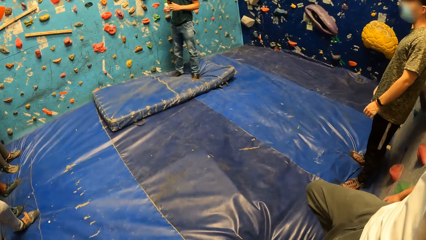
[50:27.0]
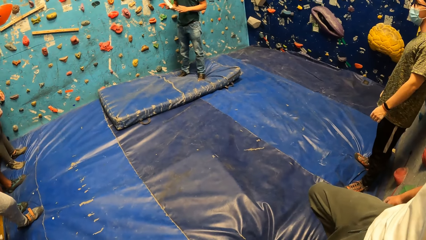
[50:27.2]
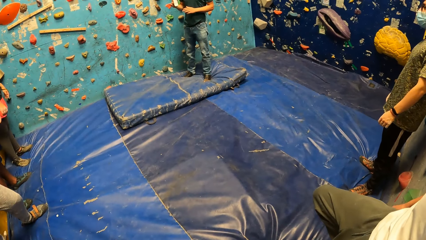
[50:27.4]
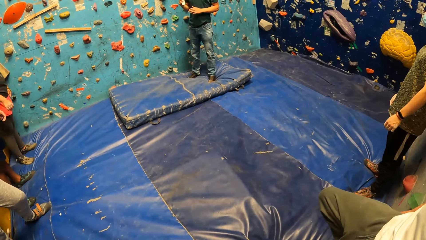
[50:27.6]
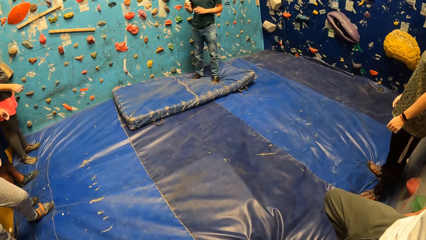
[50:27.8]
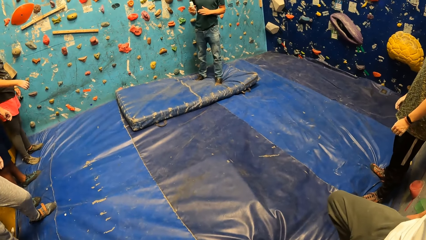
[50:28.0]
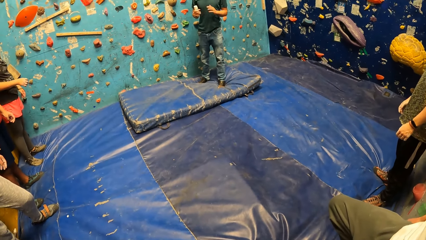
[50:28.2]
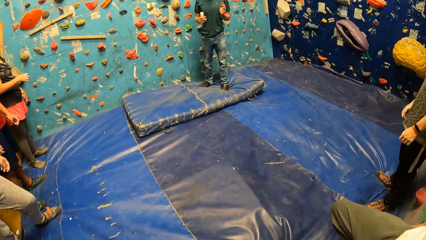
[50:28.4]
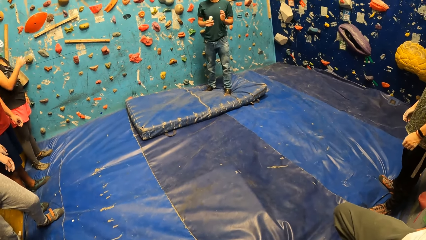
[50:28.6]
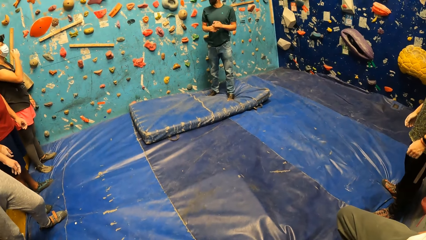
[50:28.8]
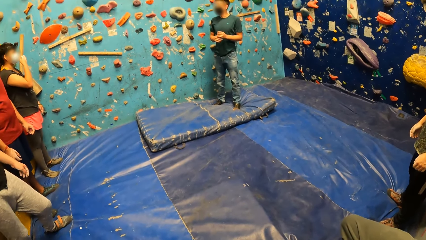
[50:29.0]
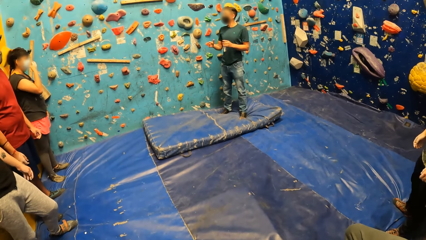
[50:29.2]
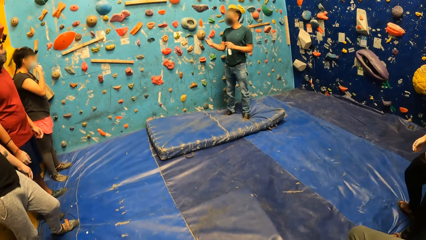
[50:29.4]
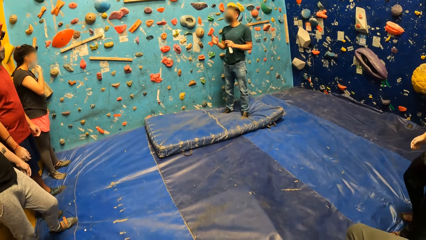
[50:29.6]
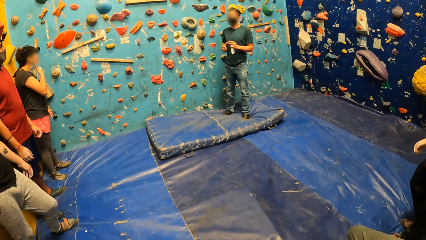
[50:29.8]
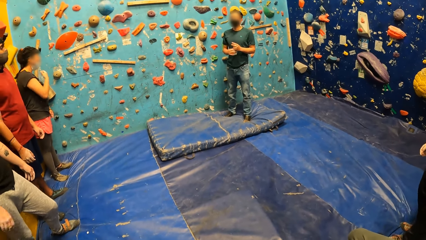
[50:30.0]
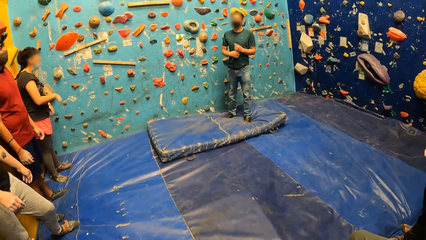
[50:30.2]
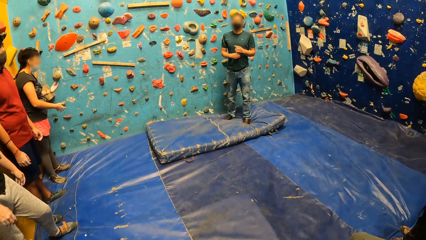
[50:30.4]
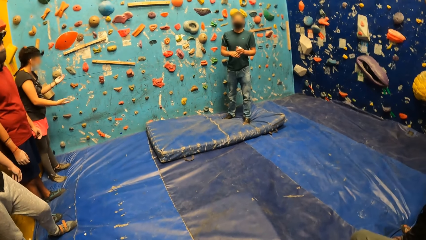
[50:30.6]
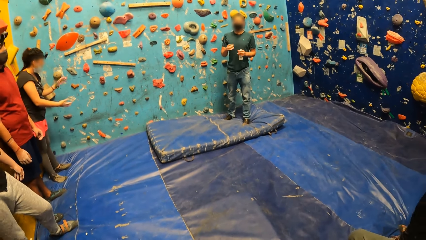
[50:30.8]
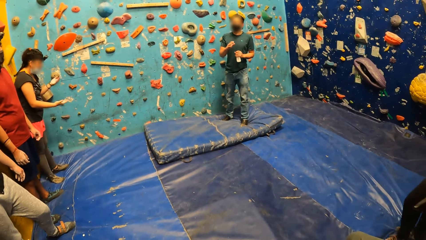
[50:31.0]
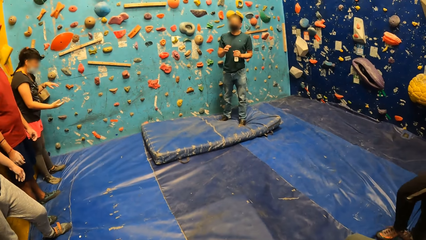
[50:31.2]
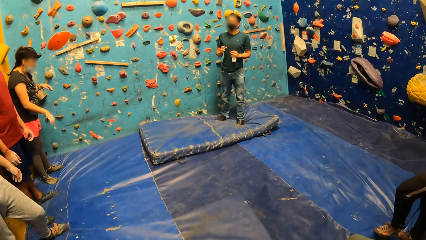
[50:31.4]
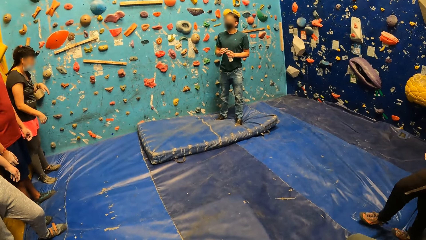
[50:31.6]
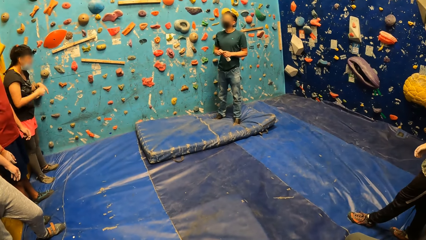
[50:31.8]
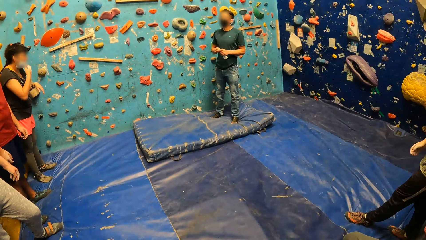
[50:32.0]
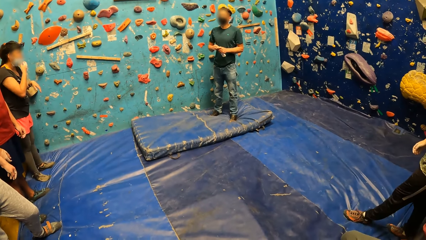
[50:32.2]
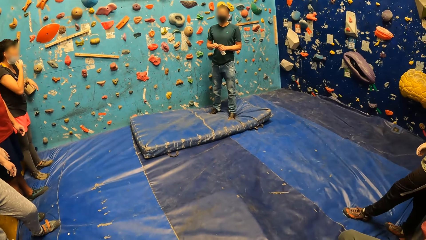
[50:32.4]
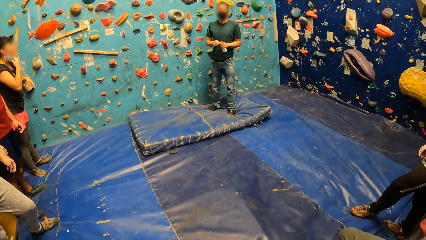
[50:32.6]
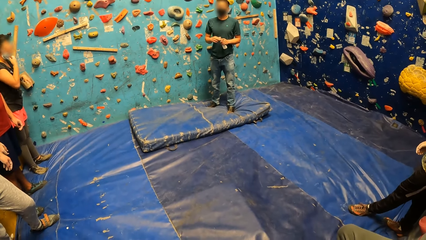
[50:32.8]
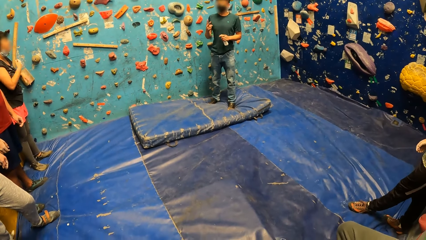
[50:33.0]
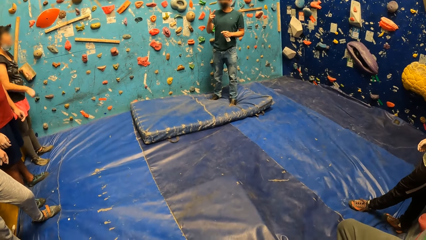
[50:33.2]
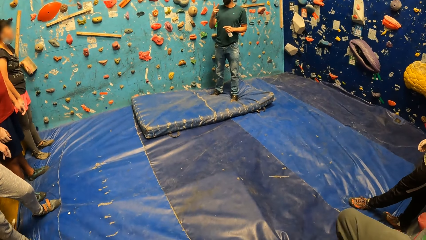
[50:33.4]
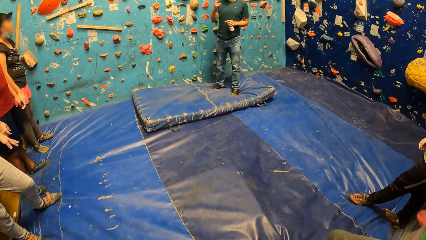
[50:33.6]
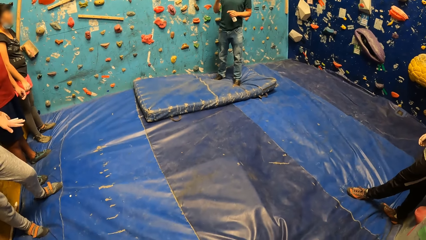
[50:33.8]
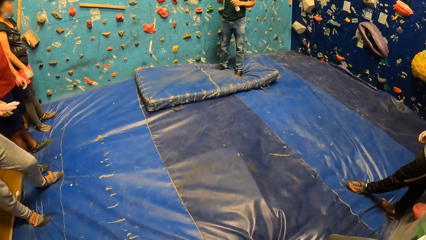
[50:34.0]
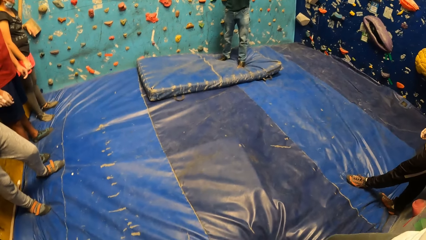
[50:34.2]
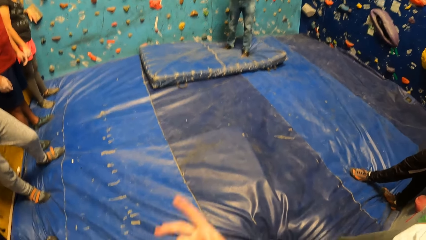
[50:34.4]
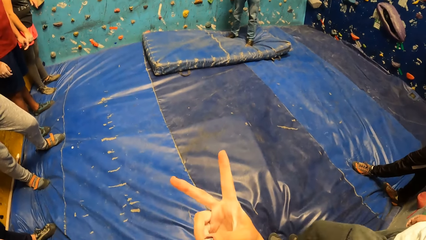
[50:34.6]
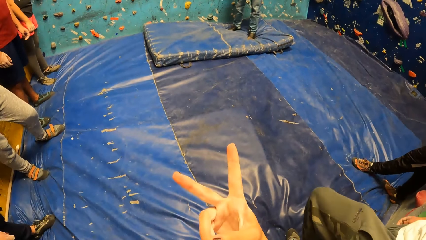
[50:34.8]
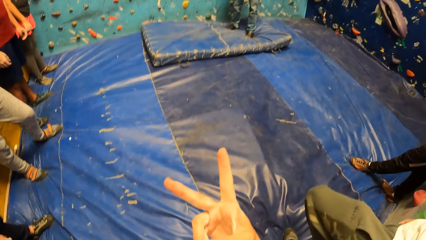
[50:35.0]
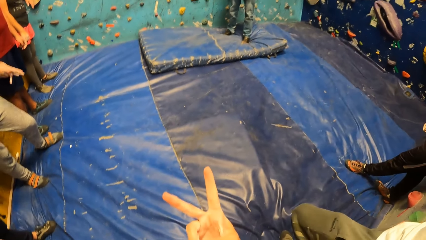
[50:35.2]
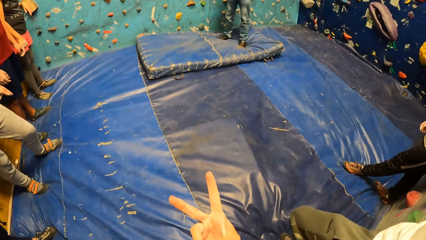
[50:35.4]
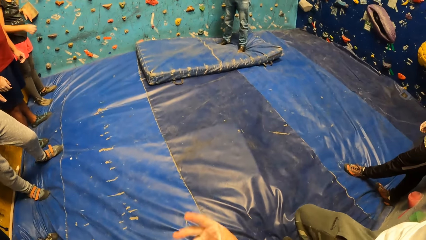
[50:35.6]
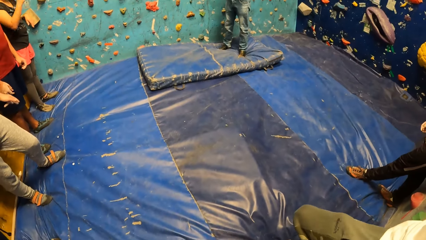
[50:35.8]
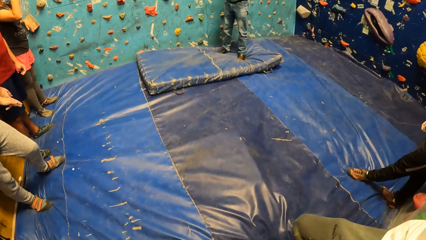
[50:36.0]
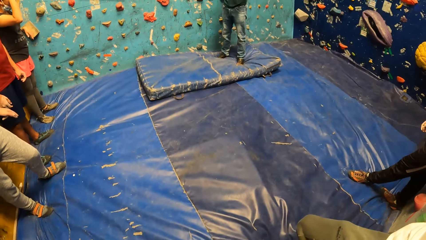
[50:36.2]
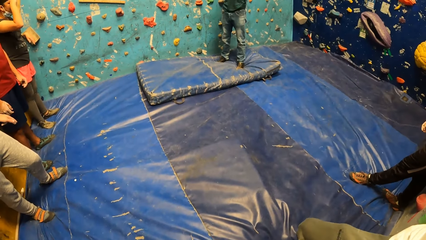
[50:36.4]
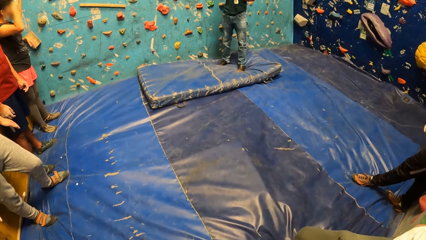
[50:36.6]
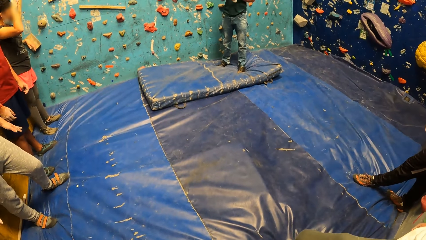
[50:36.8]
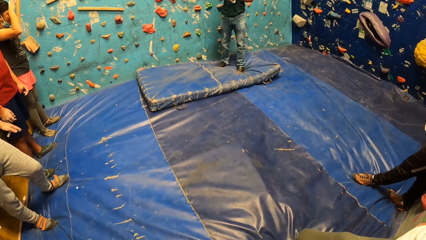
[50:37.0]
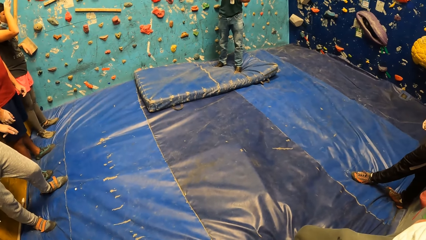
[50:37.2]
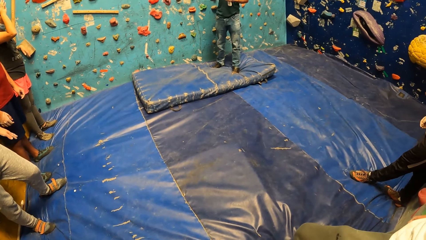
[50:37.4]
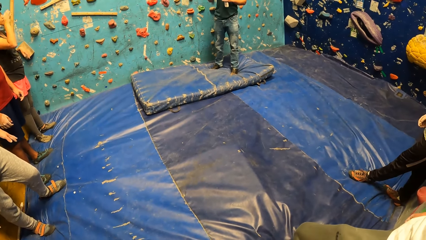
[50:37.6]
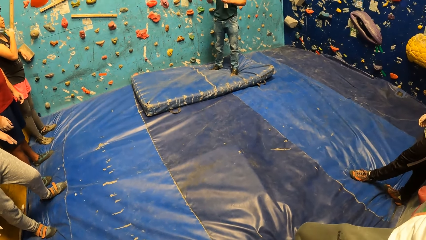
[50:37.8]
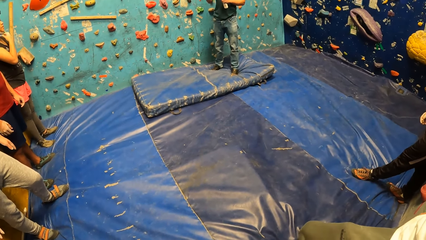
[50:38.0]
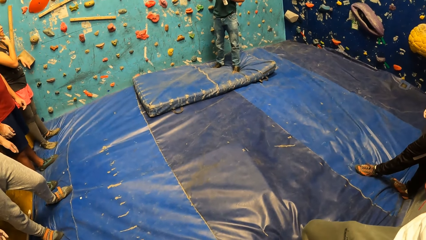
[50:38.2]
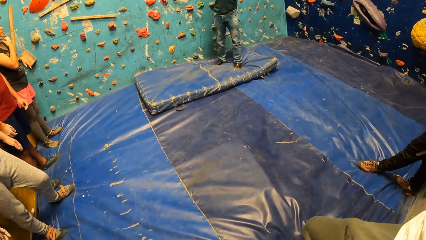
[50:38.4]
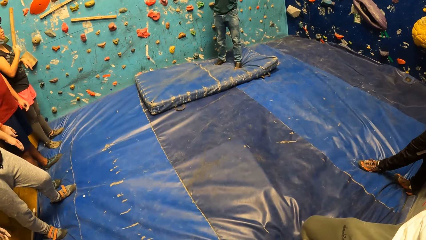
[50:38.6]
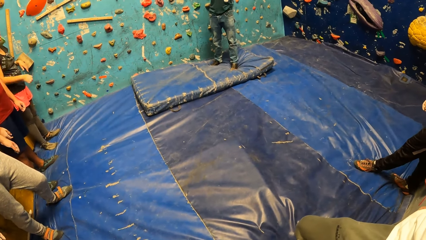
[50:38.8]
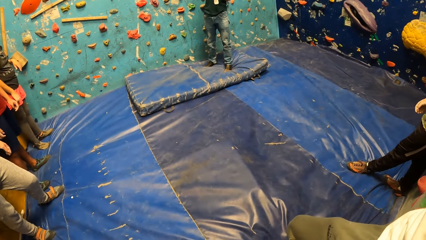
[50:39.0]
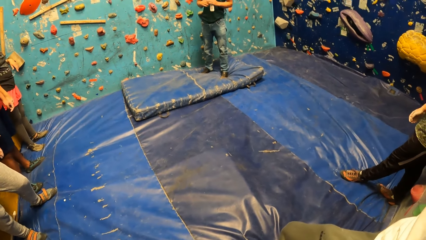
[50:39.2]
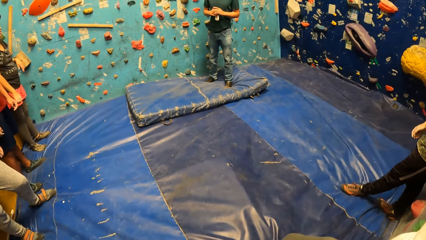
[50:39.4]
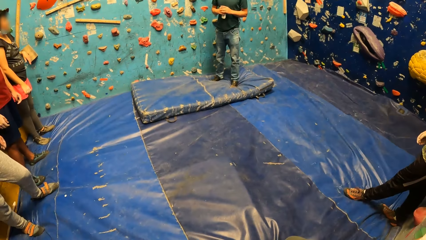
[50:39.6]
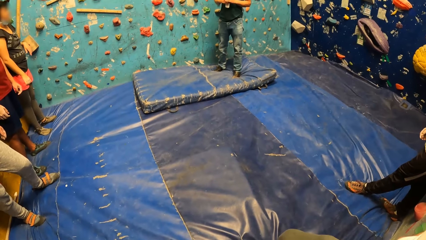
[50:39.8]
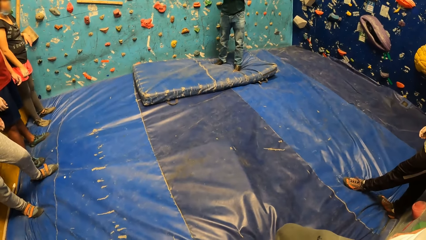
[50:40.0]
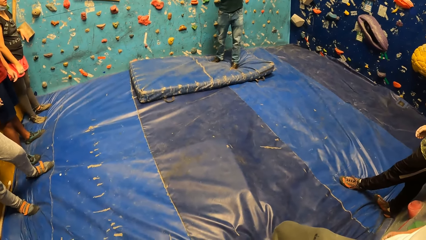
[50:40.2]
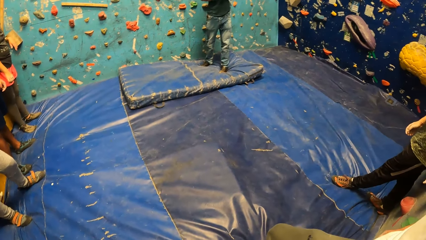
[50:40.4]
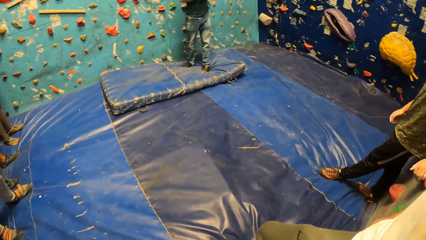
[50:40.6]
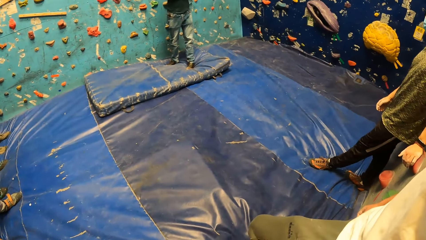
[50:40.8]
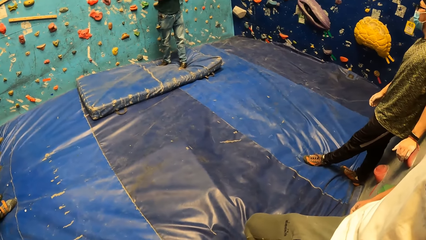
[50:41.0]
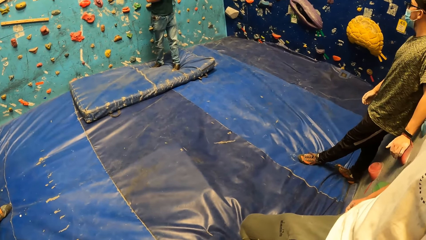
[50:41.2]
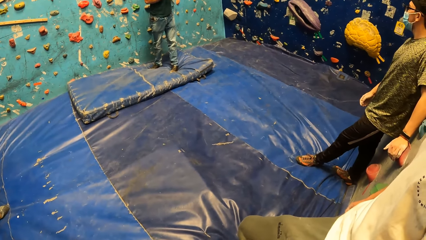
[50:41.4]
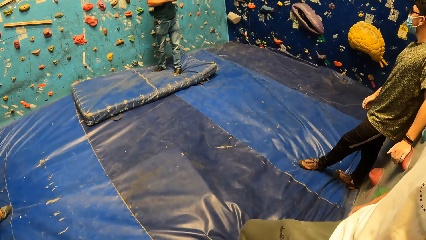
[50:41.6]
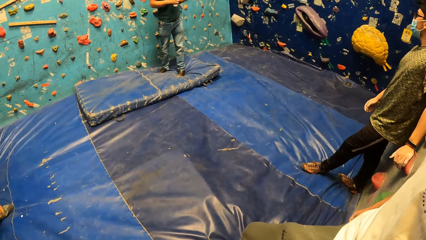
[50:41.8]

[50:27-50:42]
The camera wearer does a hand movement. They look around the climbing area.
